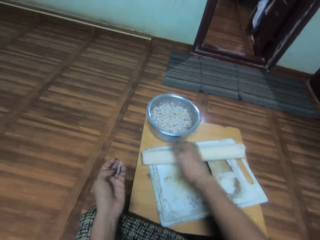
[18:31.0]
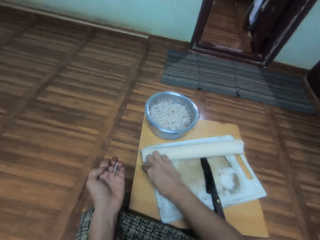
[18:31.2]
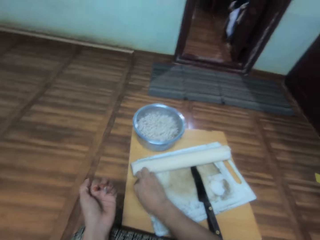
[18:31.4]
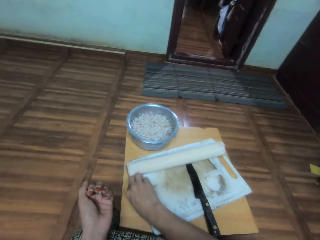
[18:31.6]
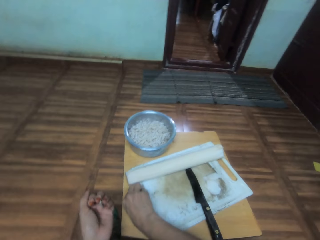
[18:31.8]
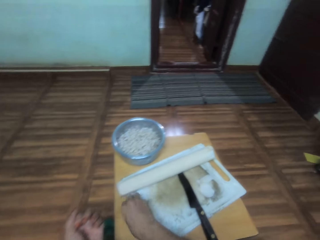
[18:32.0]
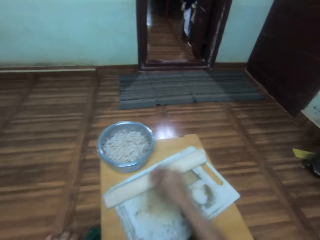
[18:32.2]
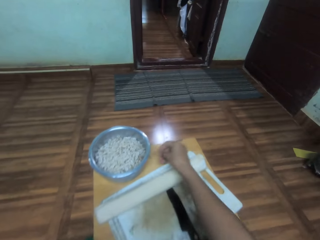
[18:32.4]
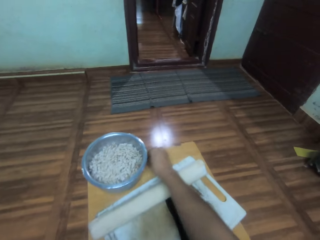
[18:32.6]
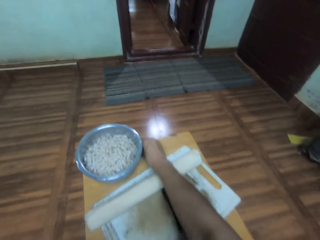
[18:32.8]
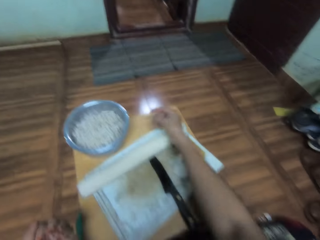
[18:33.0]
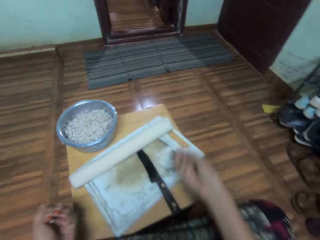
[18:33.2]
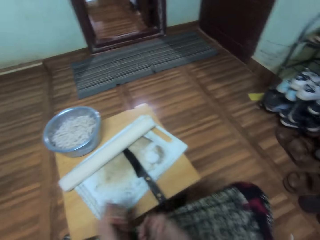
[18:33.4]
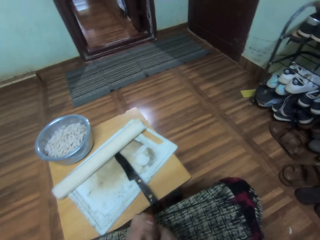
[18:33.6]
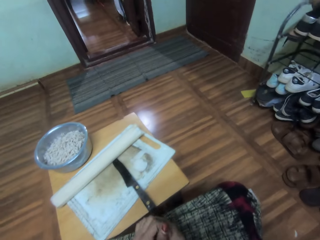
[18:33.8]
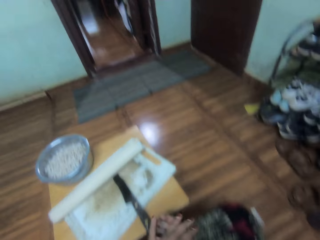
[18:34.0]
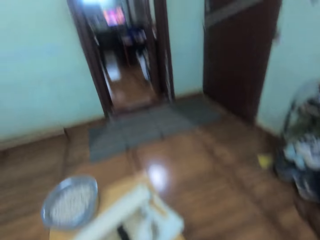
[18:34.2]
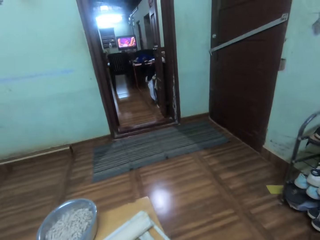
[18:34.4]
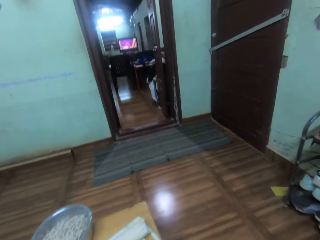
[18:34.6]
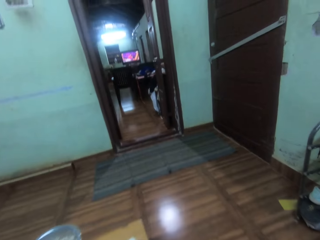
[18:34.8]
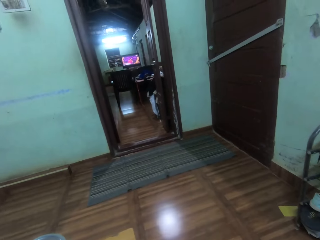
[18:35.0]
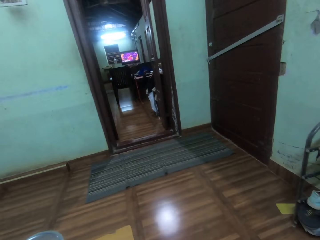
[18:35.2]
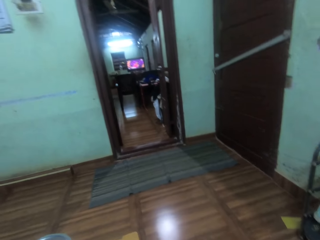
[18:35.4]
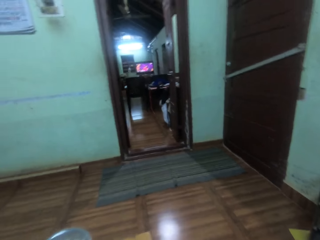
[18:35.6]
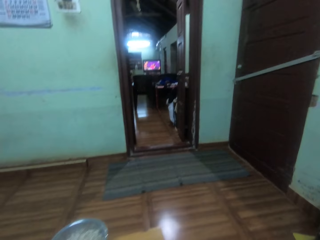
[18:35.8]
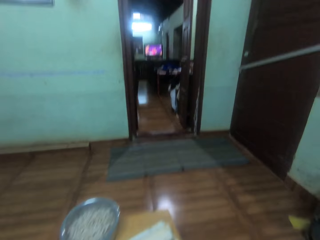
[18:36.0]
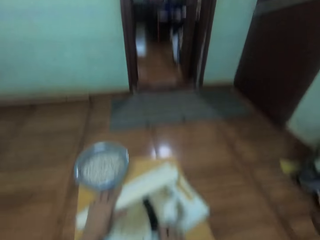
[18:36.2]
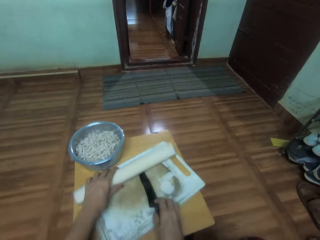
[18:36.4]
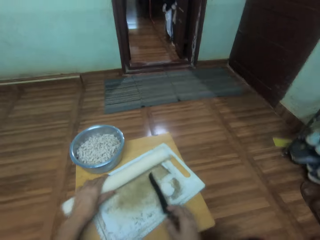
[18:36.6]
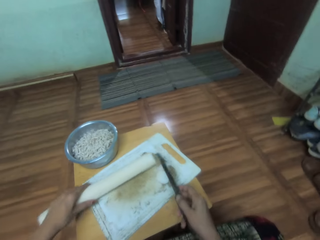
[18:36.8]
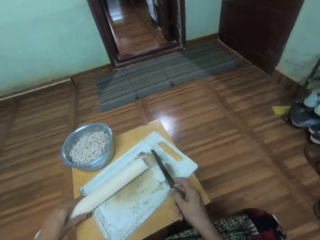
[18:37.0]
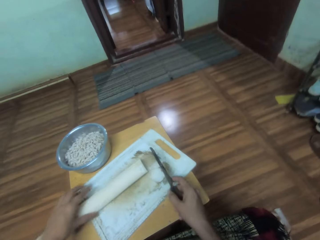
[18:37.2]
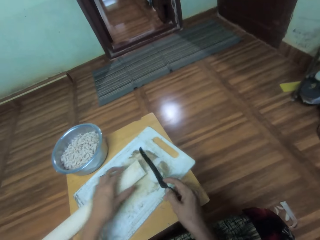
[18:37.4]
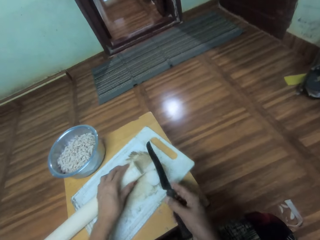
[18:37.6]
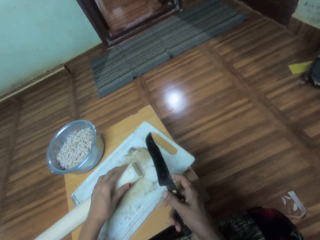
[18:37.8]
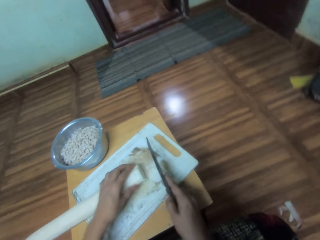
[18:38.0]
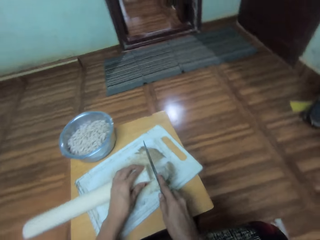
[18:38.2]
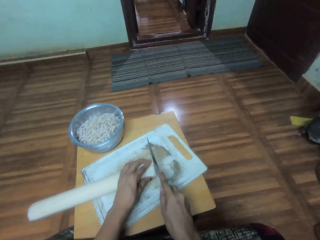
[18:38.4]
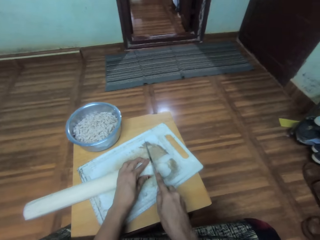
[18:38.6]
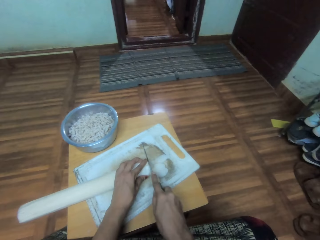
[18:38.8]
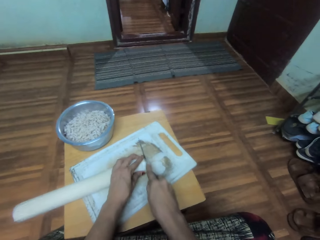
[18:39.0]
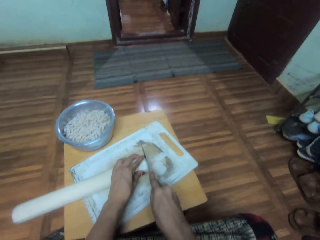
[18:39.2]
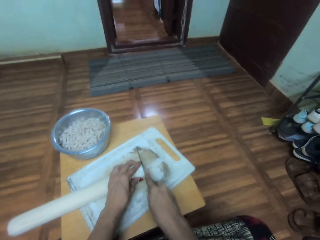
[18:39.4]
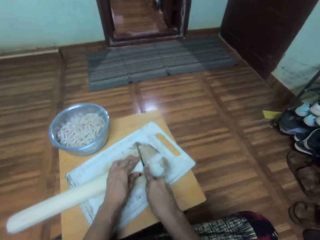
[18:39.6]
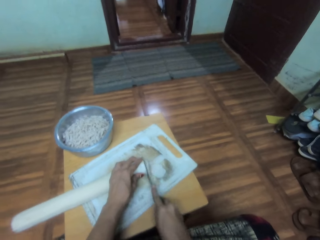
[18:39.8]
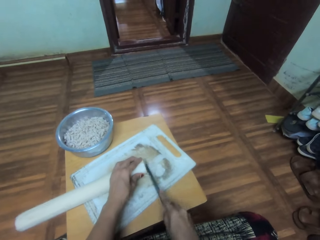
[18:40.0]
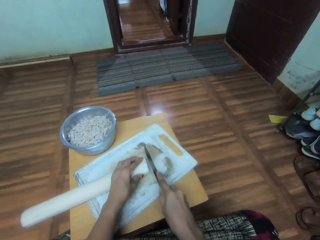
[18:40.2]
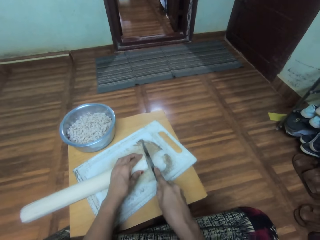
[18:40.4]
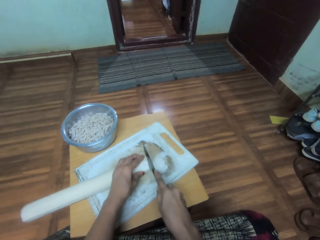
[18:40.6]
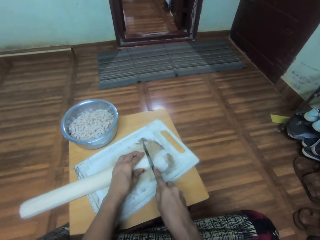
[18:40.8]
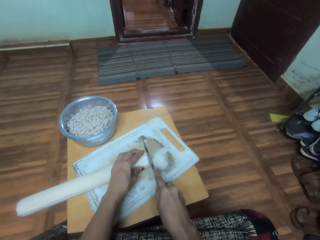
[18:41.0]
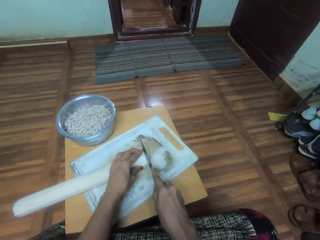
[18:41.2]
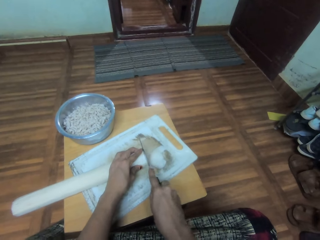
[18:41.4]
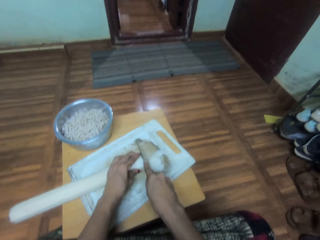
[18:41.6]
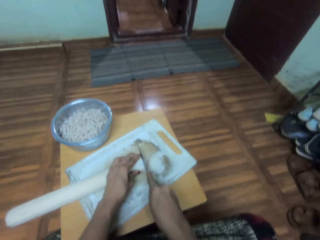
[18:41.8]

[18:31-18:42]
The camera wearer picks dirt from the table. They stare around the house. They pick the knife from the chop board. They move something on the chop board. They chop something on the chopping board using the knife.

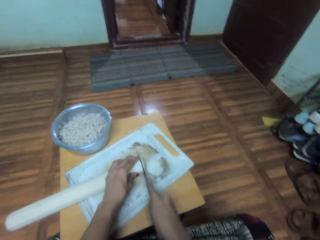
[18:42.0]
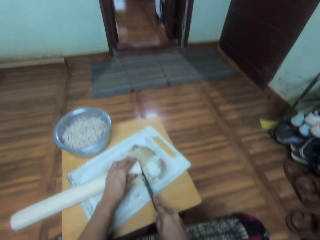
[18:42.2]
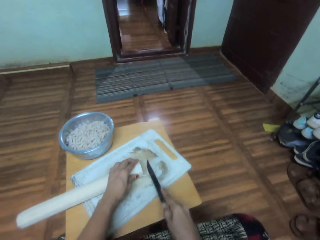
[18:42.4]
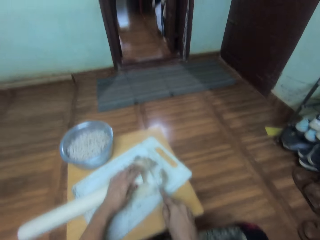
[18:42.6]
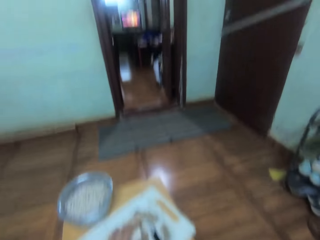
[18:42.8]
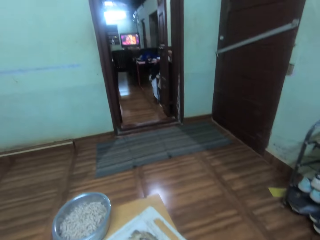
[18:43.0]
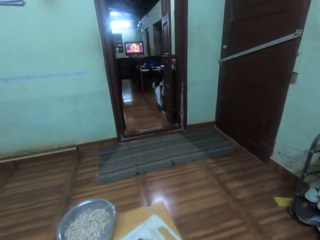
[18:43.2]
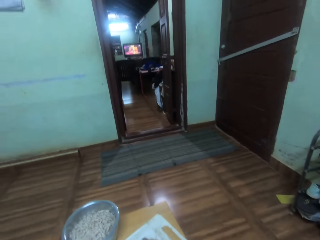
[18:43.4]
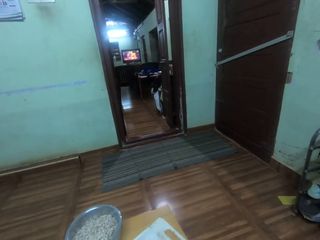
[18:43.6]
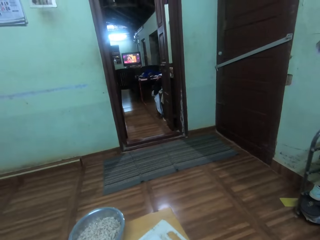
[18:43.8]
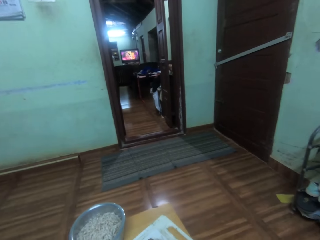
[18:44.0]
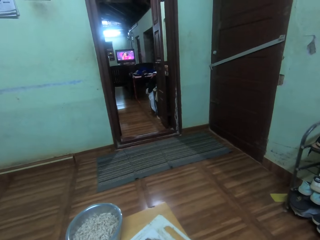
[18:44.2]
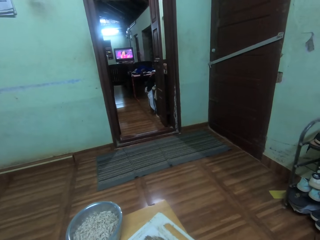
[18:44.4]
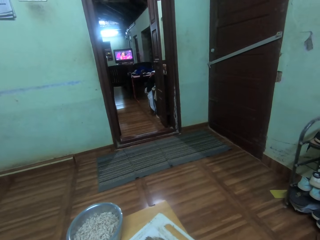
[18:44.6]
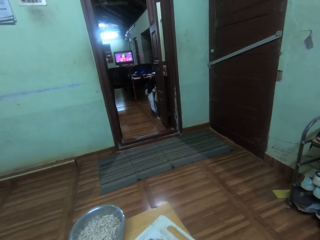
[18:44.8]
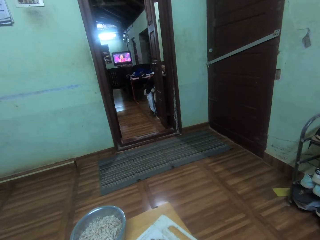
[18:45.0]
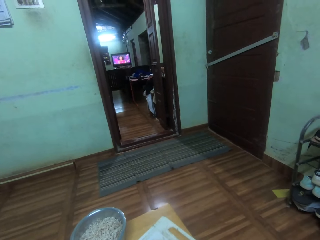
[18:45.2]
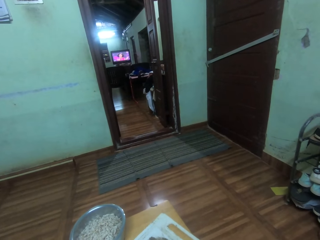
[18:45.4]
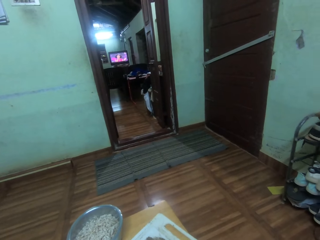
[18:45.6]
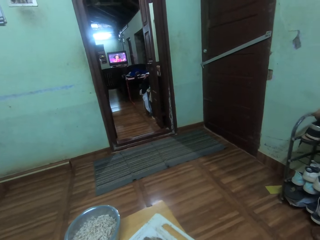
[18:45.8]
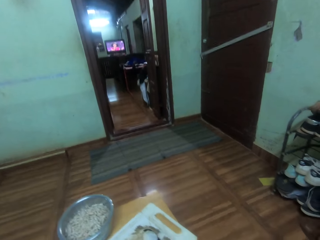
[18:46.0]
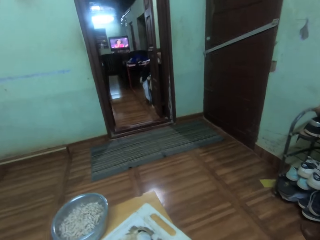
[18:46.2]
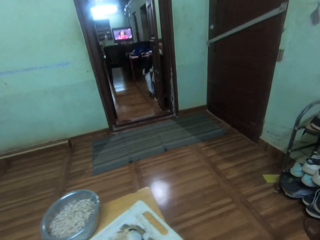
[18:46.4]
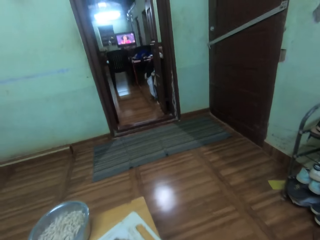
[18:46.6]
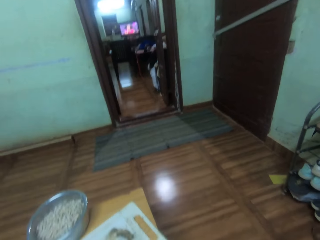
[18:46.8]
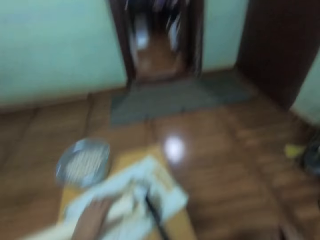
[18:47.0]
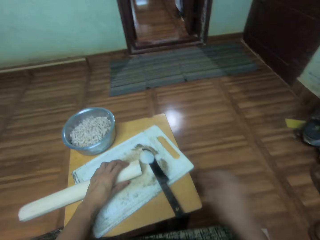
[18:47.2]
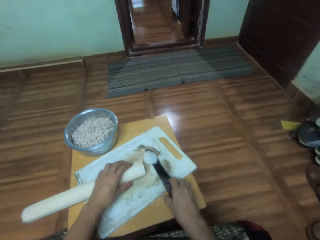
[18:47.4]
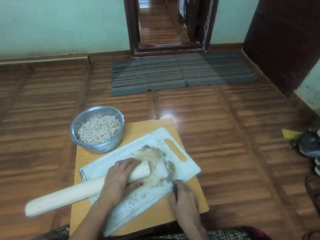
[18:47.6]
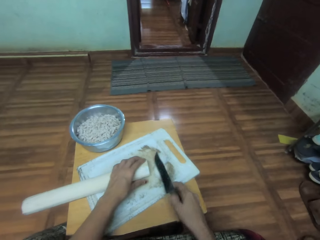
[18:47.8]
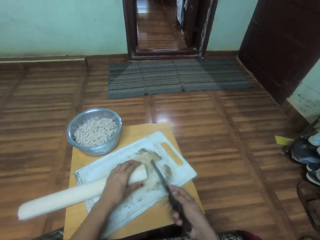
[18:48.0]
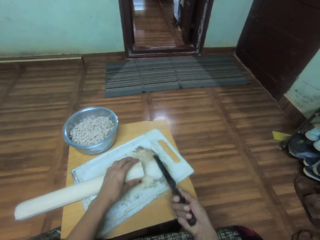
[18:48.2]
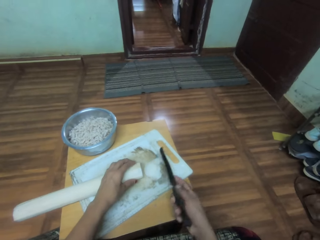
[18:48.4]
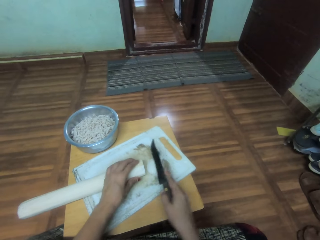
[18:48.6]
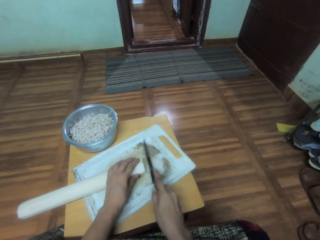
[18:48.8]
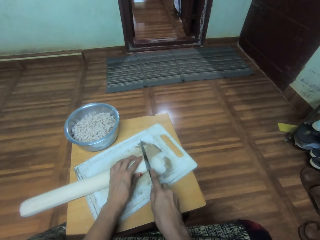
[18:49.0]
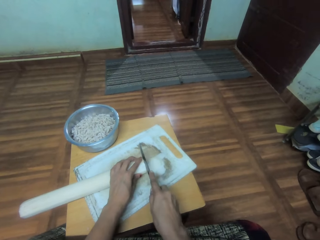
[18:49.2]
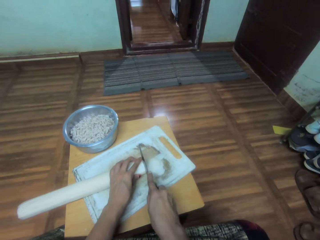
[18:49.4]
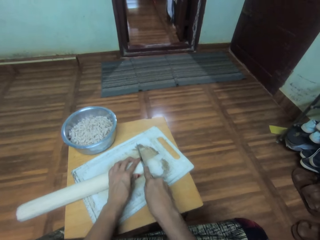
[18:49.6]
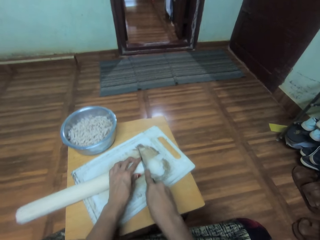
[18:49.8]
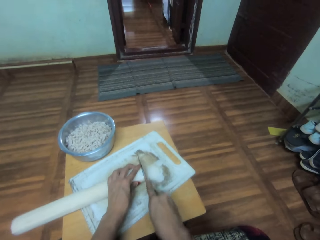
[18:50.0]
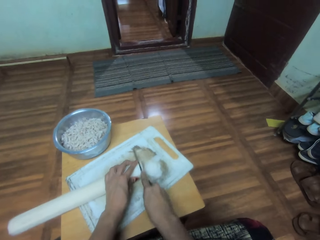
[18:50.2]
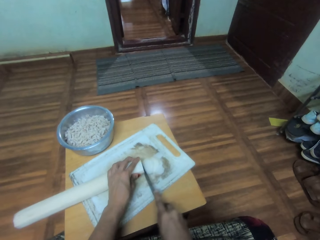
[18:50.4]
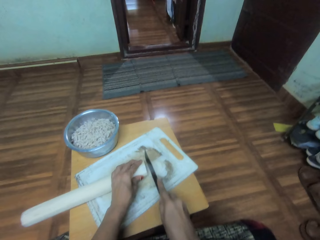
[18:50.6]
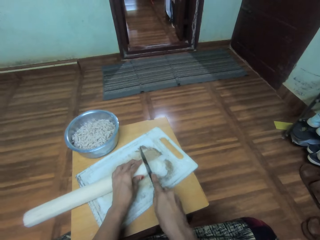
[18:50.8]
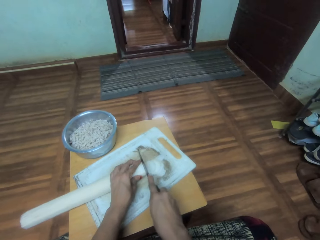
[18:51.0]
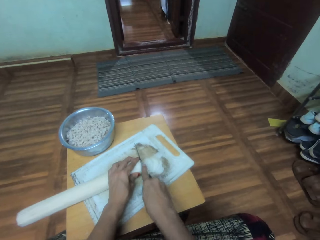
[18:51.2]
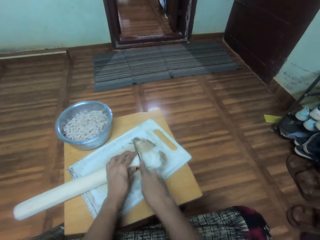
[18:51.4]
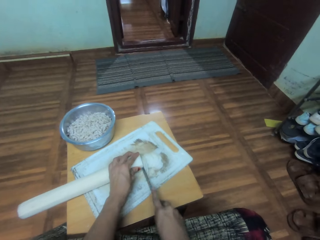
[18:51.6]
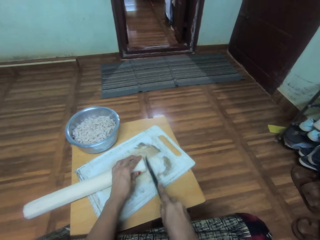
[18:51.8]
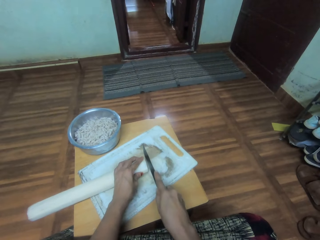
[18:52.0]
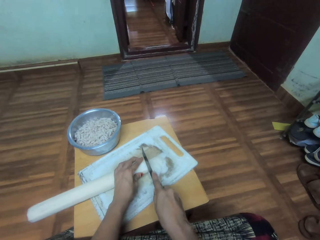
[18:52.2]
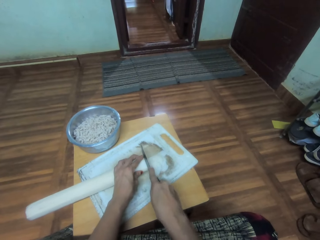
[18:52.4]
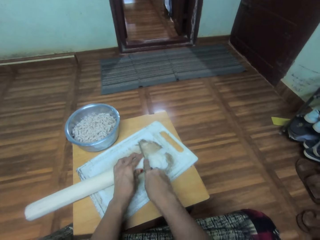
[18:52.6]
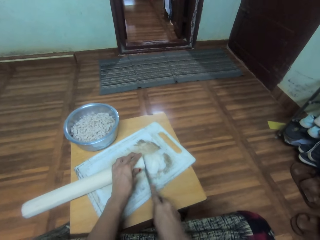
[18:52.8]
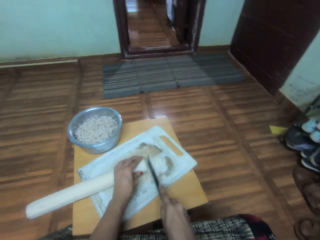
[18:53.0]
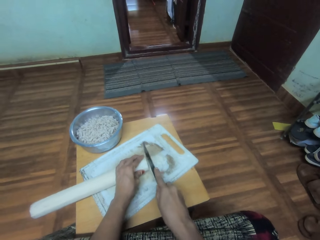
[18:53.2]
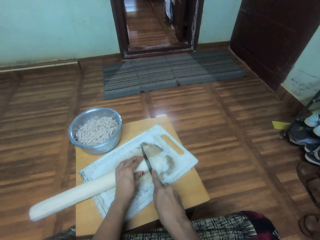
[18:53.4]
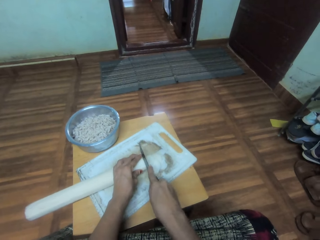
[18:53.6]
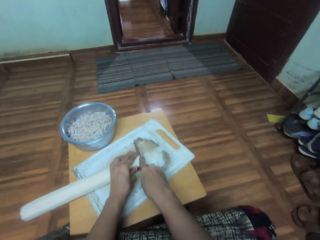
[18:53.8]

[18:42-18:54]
The camera wearer stares around the house. They pick a knife from the chop board. They cut something on the chop board.
